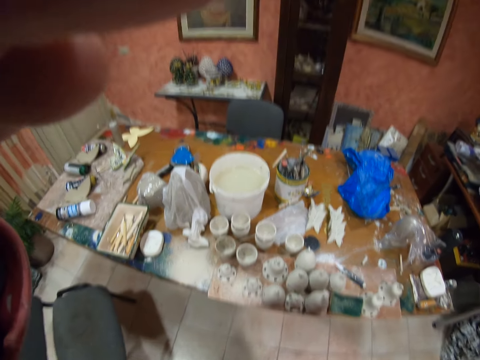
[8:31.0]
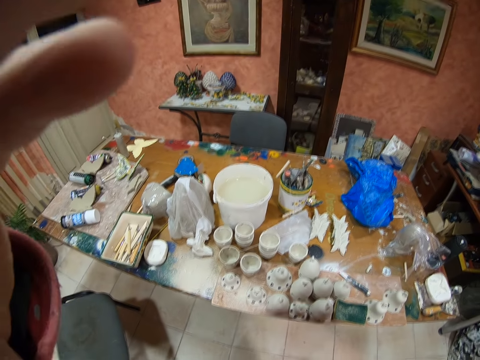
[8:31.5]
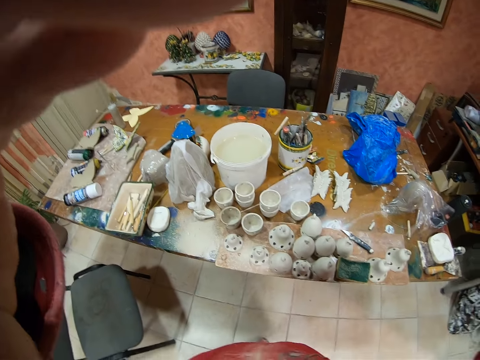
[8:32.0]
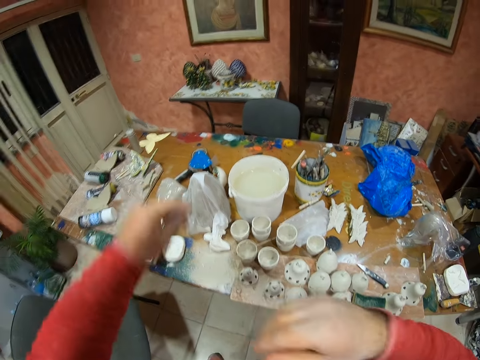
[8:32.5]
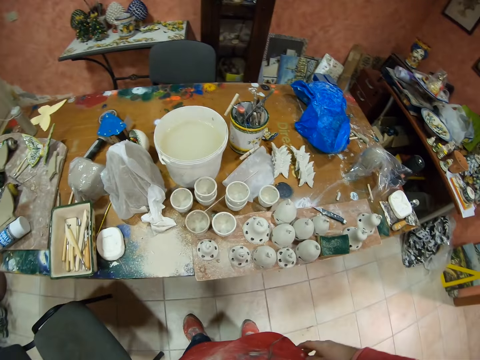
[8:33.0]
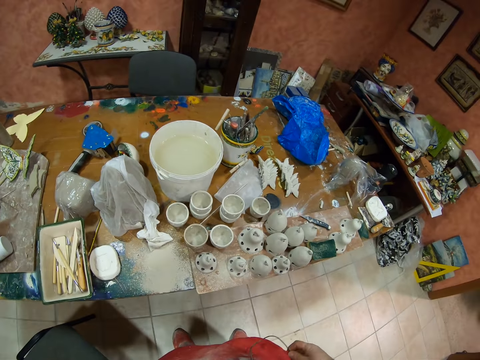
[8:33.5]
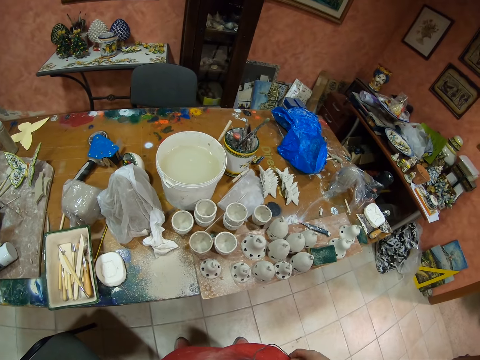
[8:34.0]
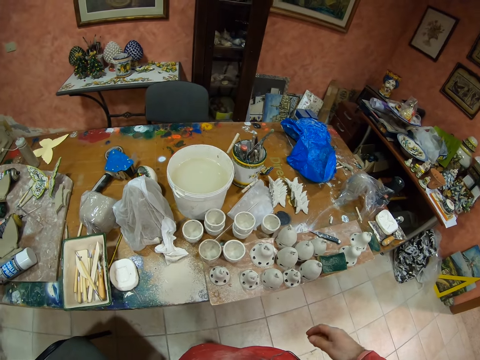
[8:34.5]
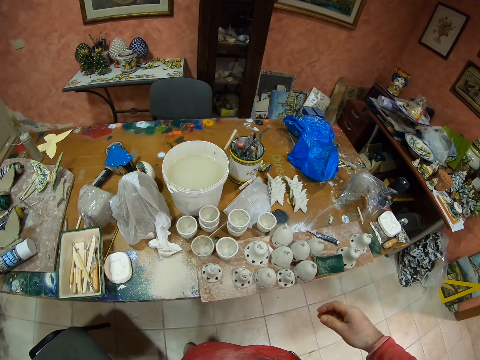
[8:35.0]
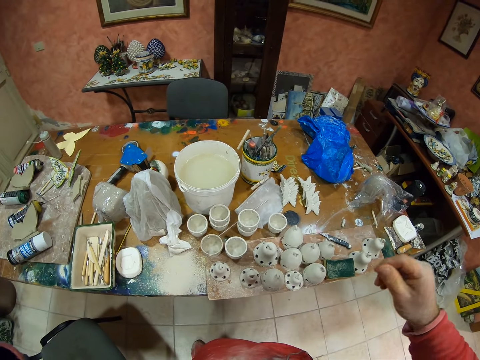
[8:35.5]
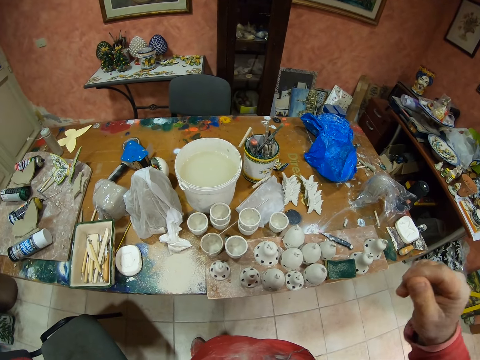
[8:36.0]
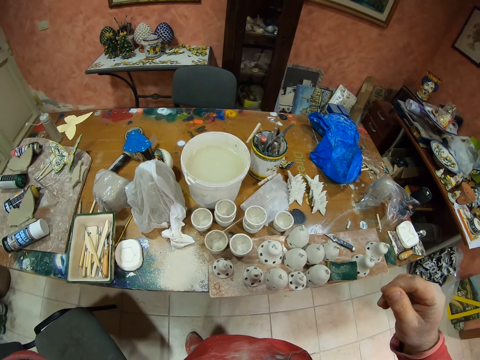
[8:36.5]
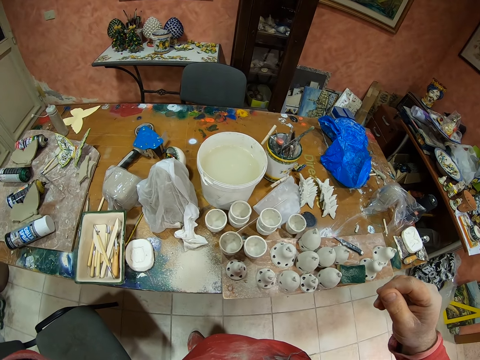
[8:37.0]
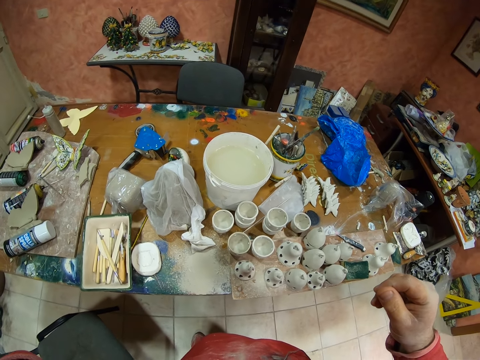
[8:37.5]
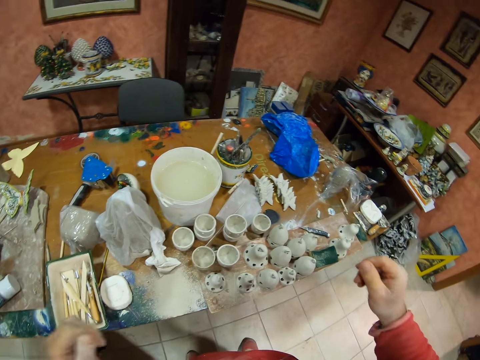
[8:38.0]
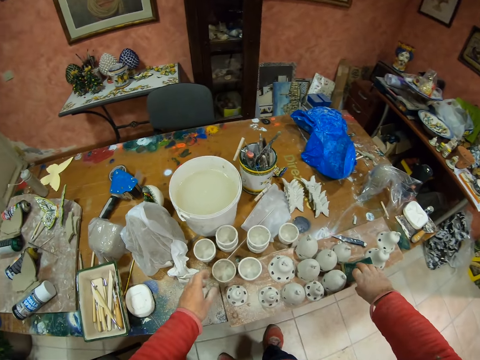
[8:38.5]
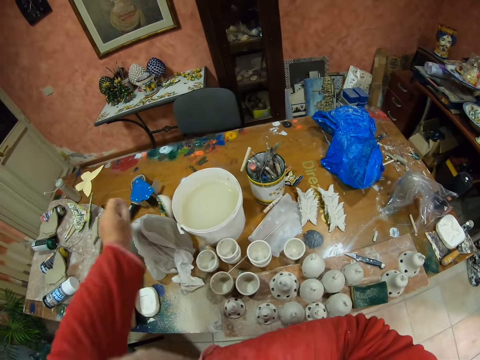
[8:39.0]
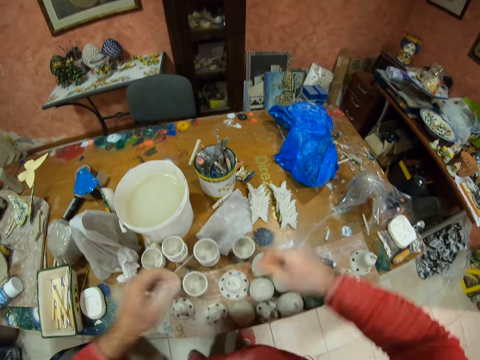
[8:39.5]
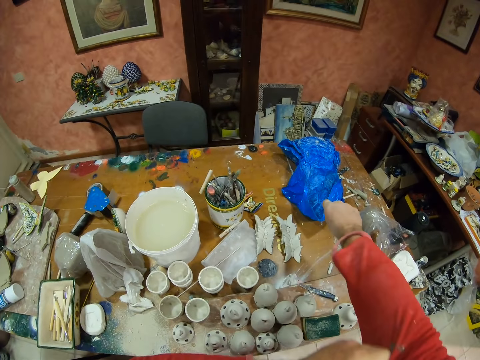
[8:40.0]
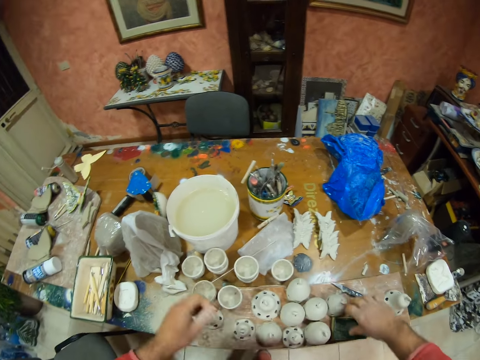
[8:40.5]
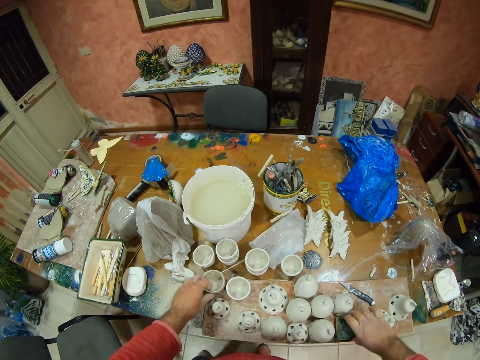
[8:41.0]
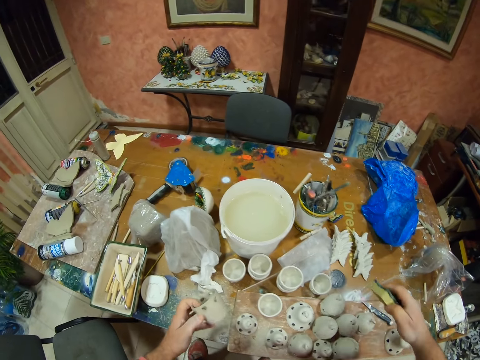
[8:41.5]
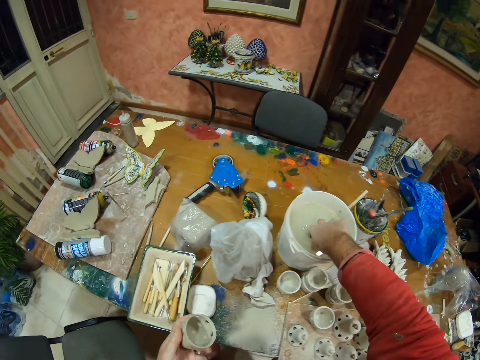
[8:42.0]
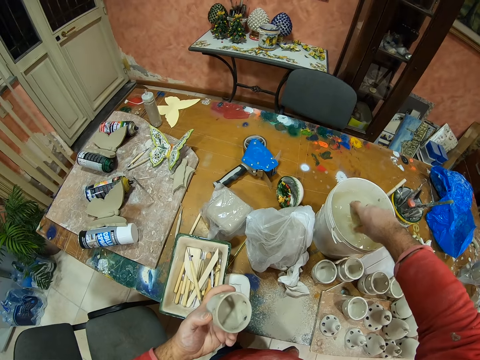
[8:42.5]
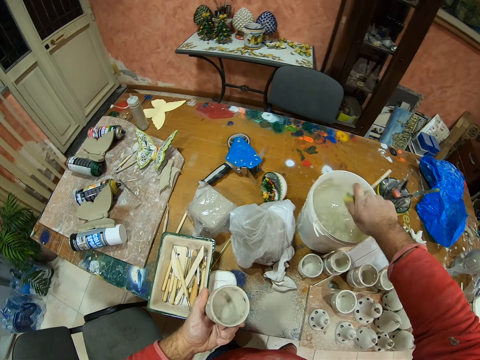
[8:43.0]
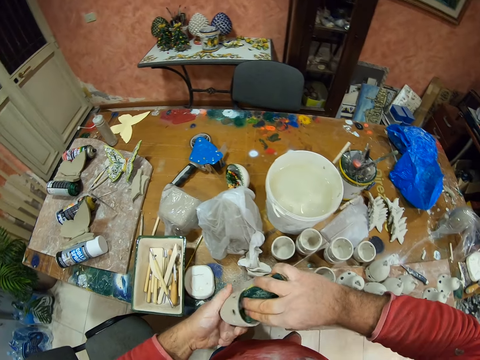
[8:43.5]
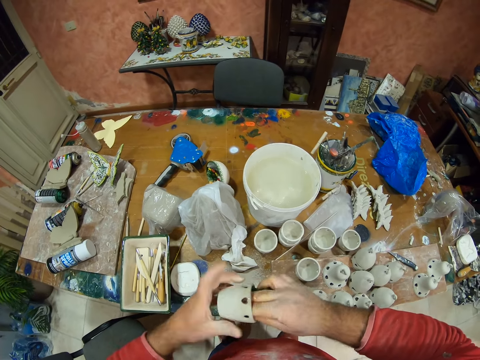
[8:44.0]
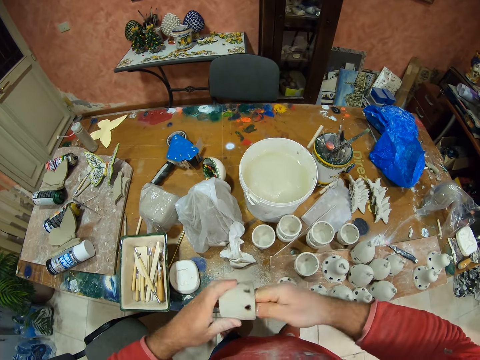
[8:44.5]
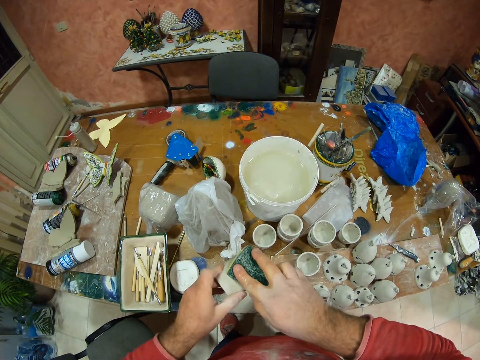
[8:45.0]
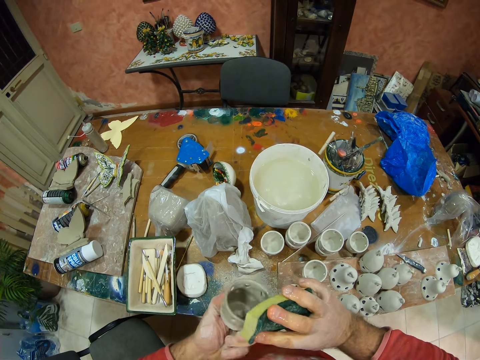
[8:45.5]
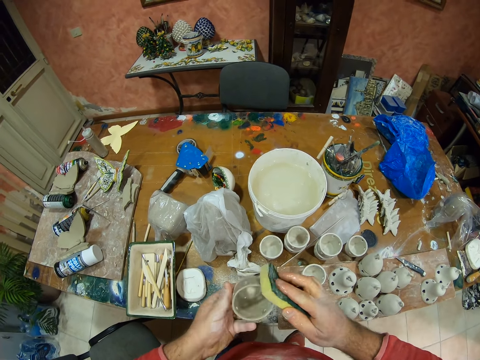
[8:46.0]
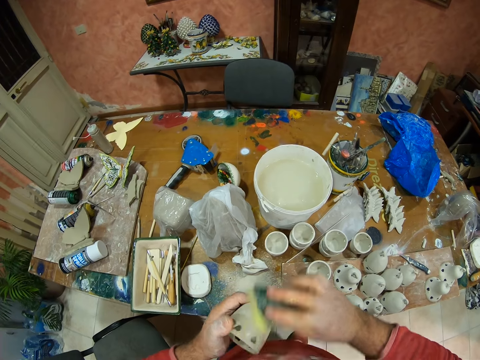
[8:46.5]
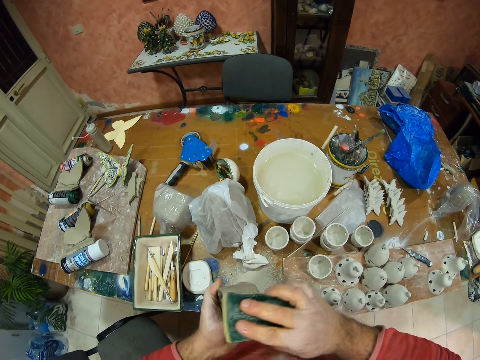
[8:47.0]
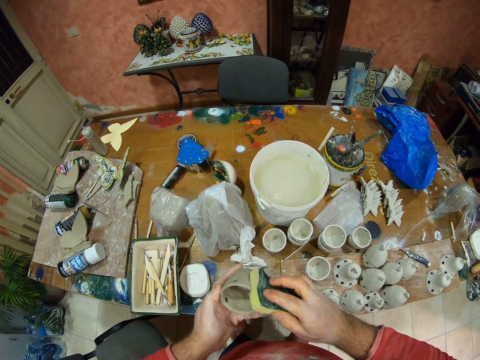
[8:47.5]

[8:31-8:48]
The camera wearer moves both hands. He moves the right hand. He folds the pullover. He pulls his cloth on the hand. He folds the cloth on the right hand side. He picks the clay decor from the table. He picks the sponge. He dips the sponge on the water bucket. He dips his hands in the paint bucket. He squeezes water from the sponge in the paint bucket. He wipes the clay decor with the sponge.

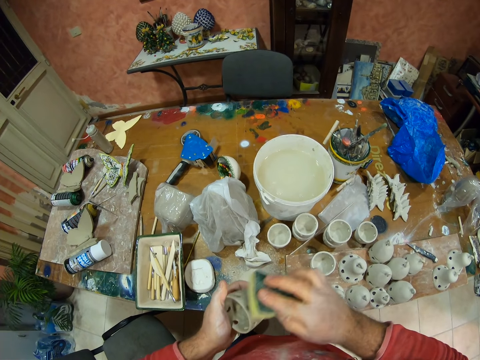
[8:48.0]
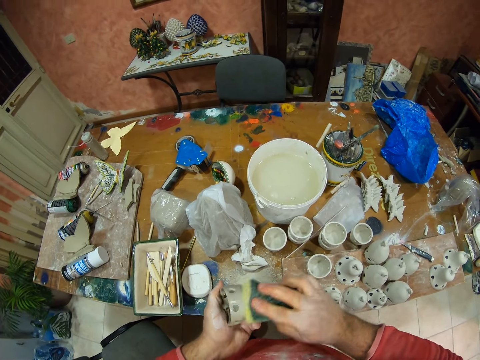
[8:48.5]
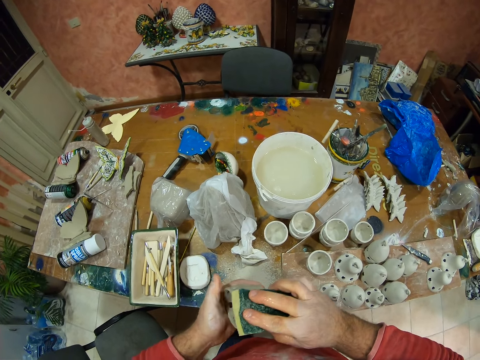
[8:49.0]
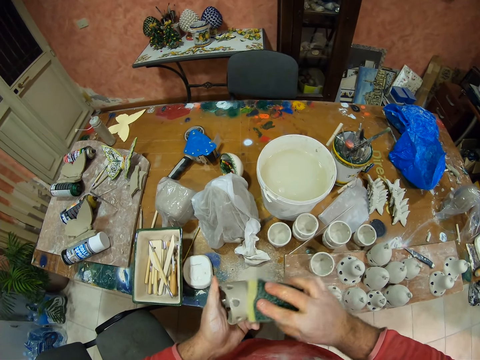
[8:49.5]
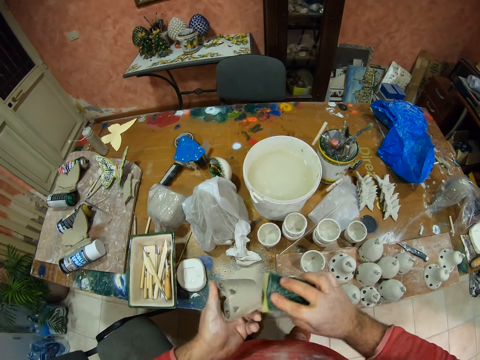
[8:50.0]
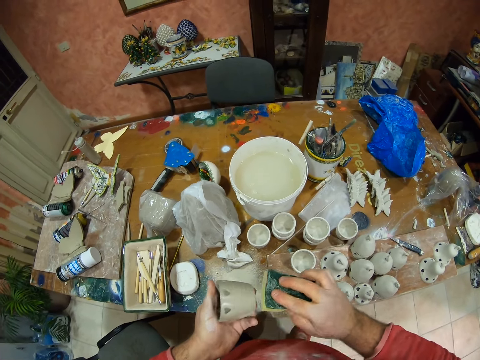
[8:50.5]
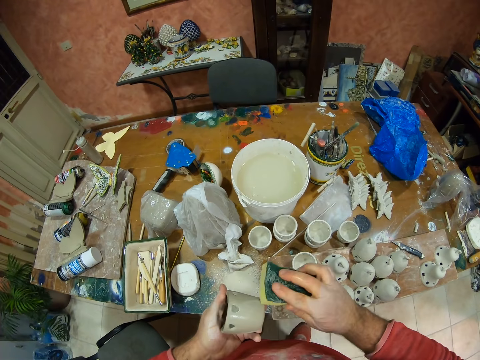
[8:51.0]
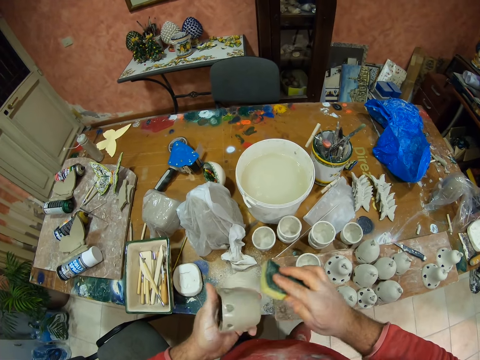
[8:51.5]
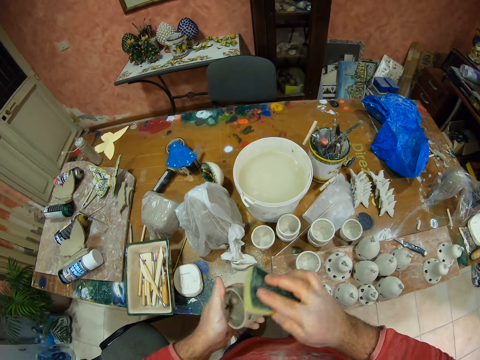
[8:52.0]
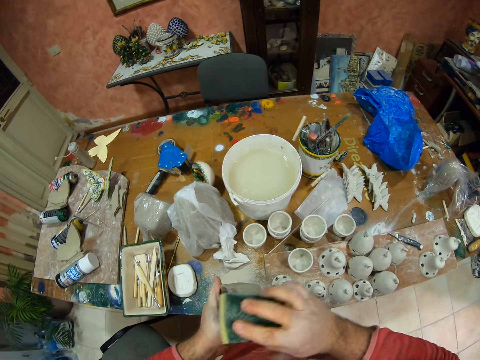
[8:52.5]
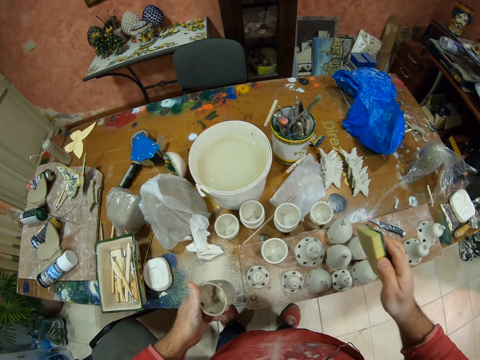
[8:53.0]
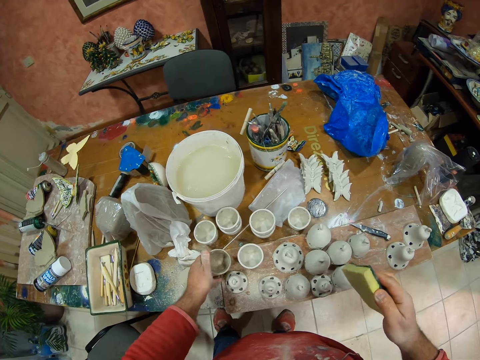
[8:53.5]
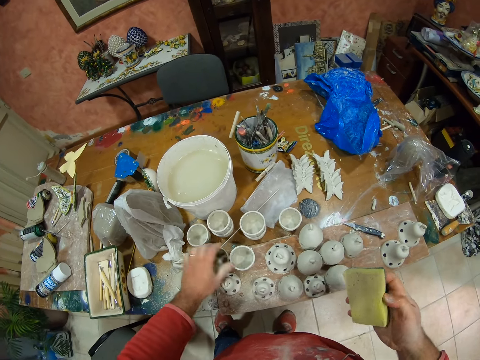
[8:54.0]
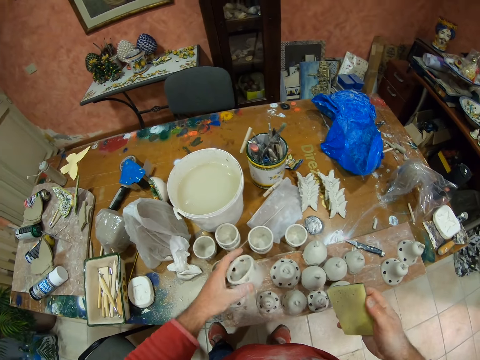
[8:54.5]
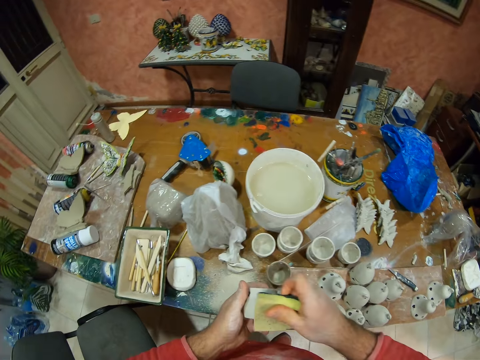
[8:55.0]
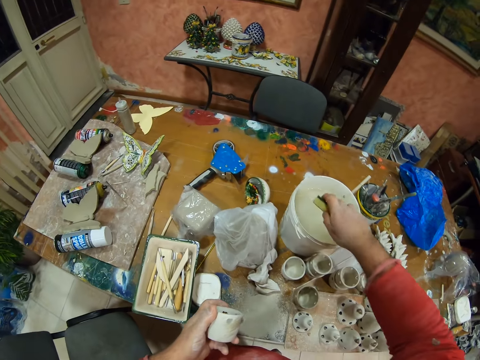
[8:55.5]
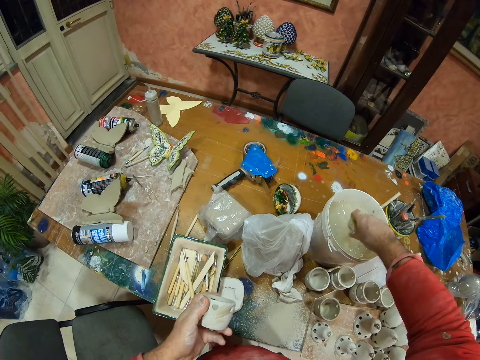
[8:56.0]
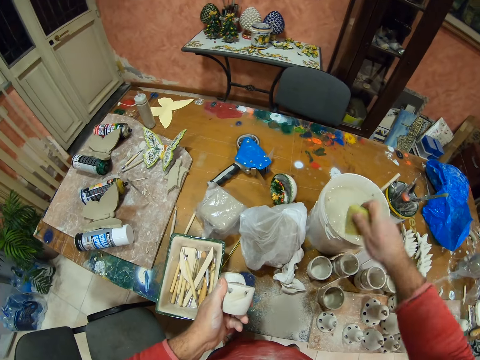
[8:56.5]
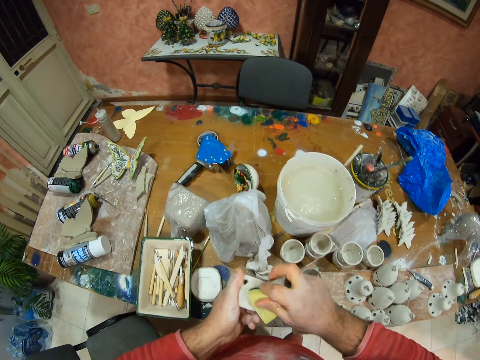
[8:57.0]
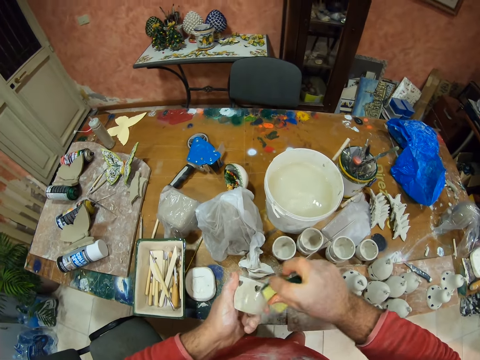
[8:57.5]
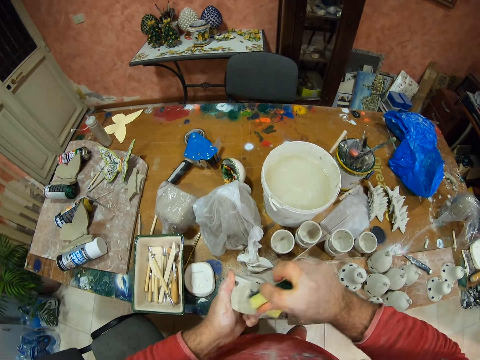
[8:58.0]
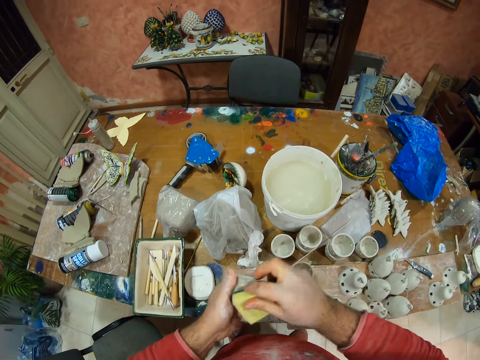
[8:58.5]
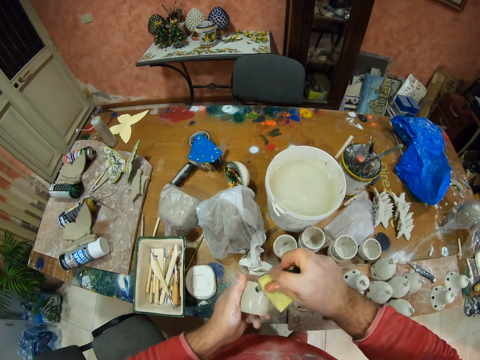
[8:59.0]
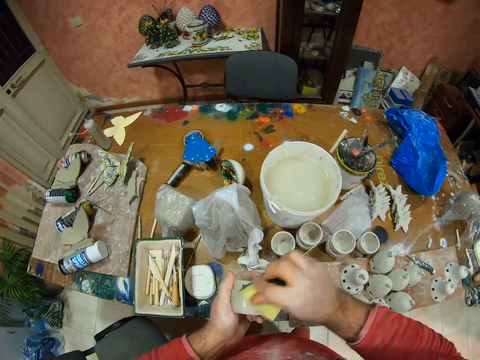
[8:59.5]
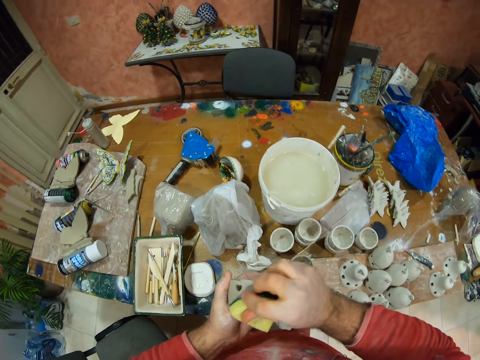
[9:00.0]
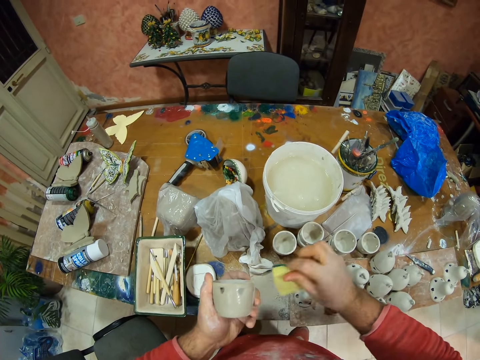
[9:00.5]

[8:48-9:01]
The camera wearer puts the clay decor on the table. He picks a clay decor from the table. He wipes the clay decor with the sponge. He dips the sponge on the water bucket. He dips his hands in the paint bucket. He squeezes water from the sponge. He wipes the clay decor with the sponge.
